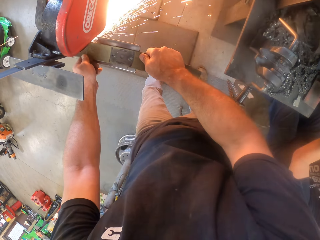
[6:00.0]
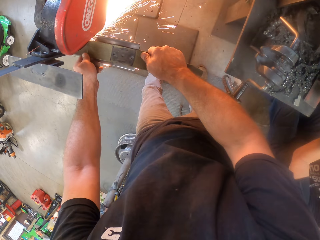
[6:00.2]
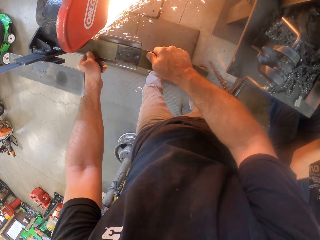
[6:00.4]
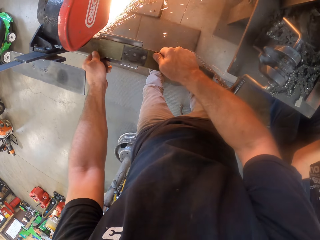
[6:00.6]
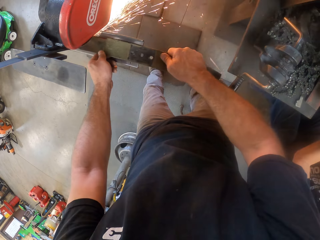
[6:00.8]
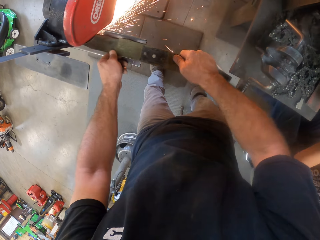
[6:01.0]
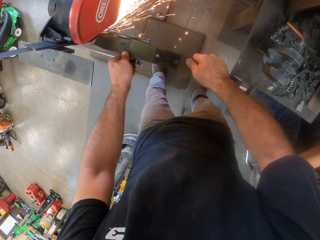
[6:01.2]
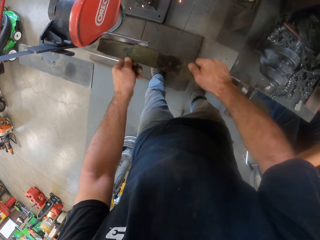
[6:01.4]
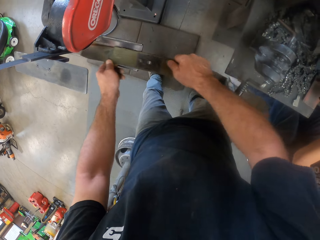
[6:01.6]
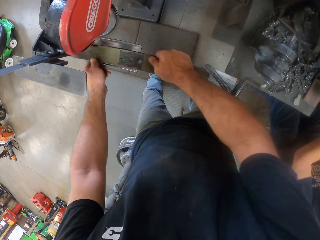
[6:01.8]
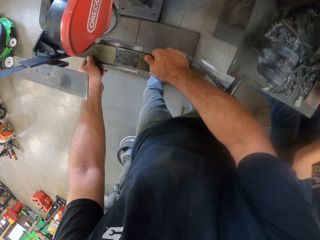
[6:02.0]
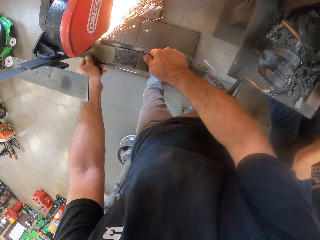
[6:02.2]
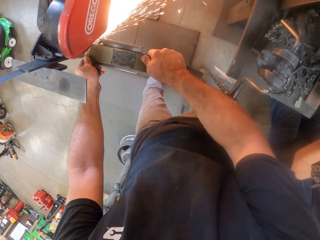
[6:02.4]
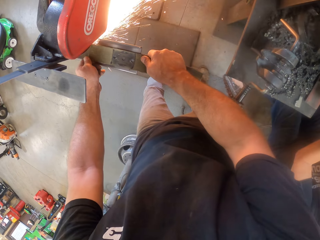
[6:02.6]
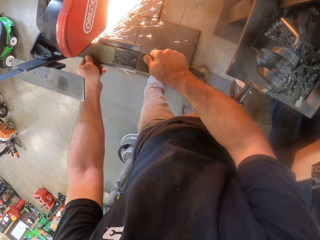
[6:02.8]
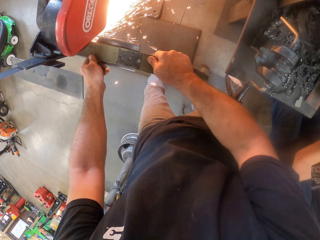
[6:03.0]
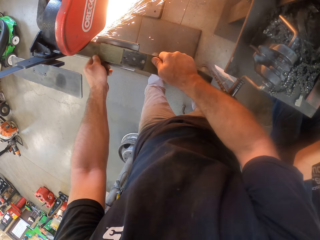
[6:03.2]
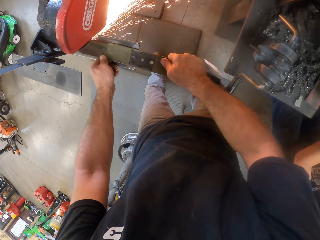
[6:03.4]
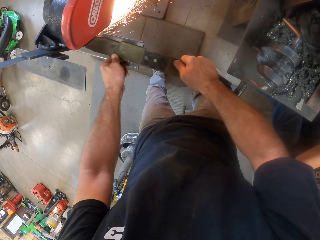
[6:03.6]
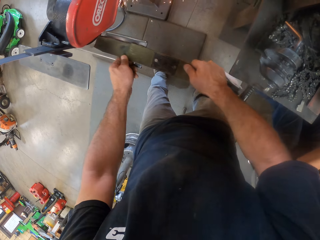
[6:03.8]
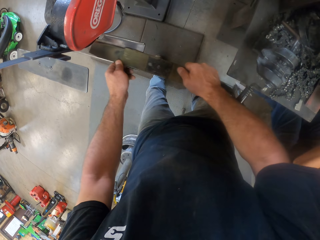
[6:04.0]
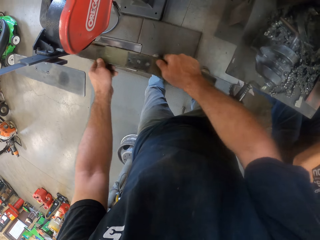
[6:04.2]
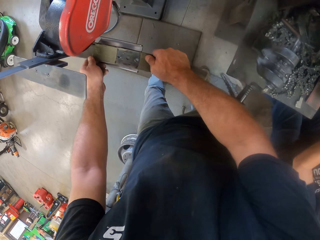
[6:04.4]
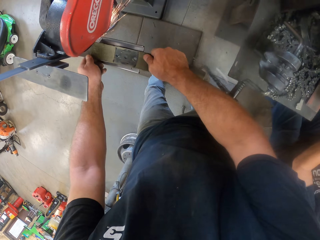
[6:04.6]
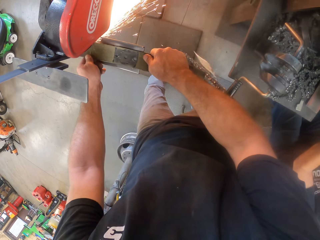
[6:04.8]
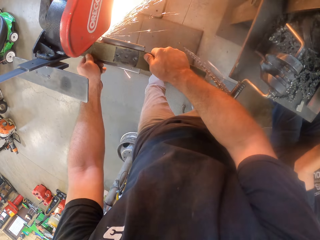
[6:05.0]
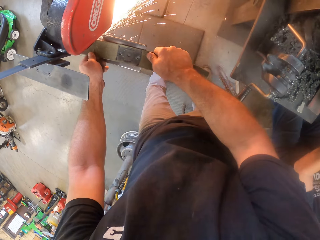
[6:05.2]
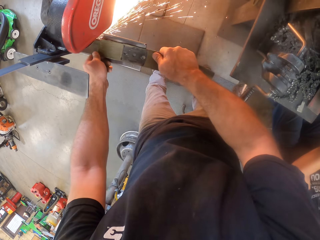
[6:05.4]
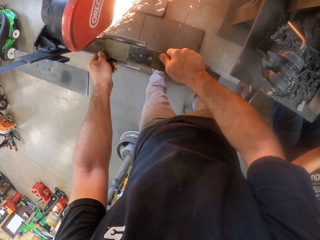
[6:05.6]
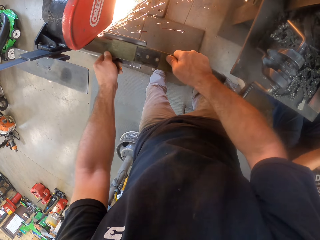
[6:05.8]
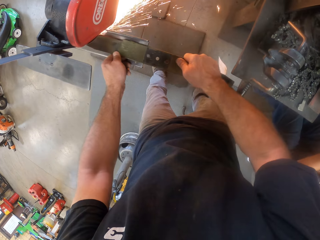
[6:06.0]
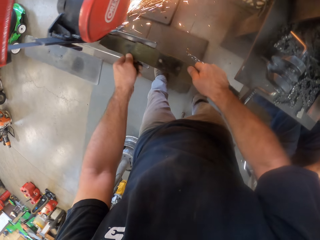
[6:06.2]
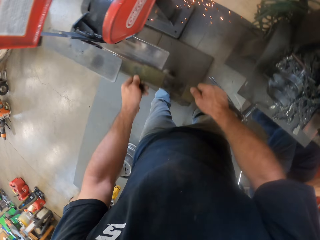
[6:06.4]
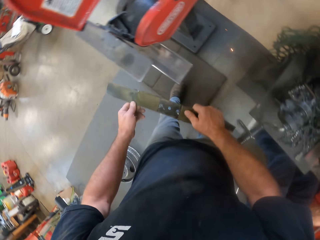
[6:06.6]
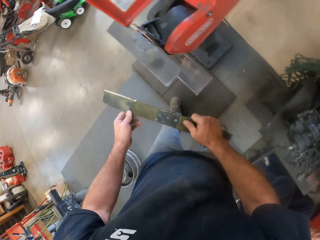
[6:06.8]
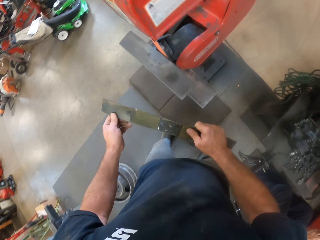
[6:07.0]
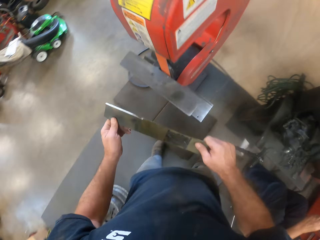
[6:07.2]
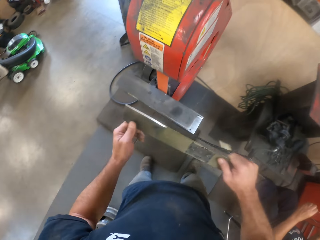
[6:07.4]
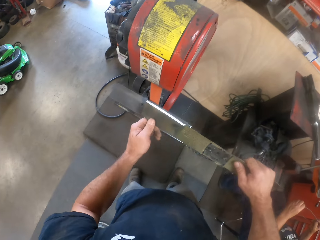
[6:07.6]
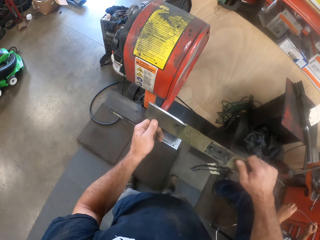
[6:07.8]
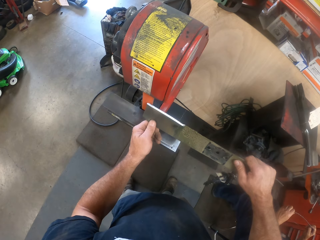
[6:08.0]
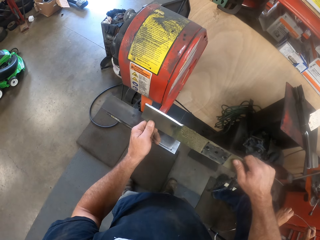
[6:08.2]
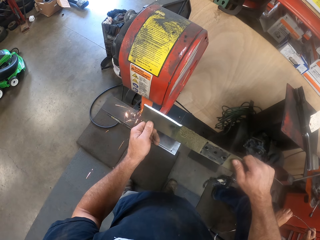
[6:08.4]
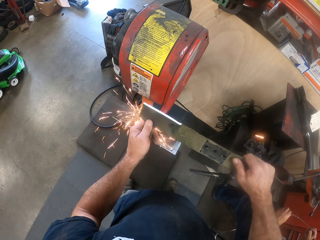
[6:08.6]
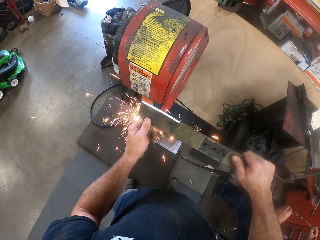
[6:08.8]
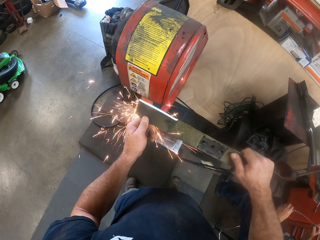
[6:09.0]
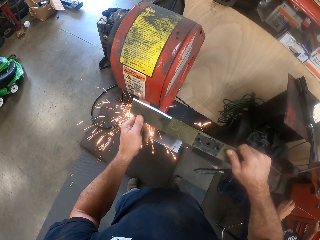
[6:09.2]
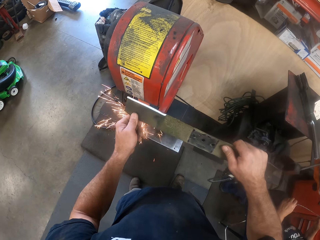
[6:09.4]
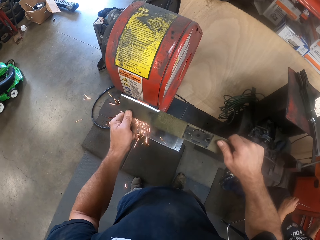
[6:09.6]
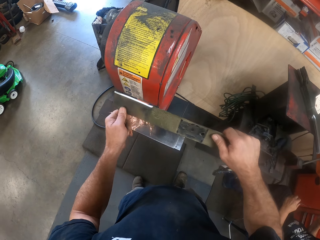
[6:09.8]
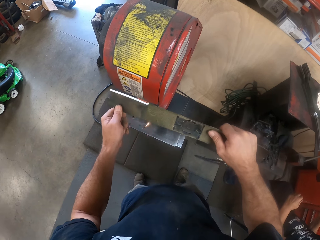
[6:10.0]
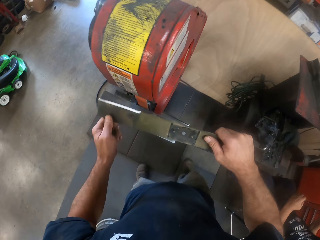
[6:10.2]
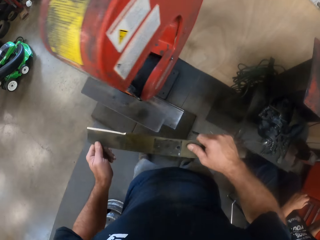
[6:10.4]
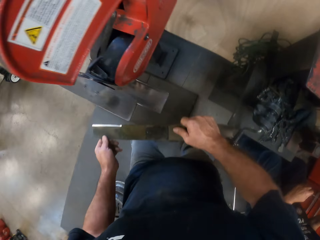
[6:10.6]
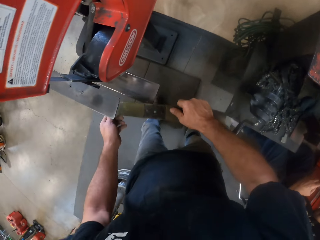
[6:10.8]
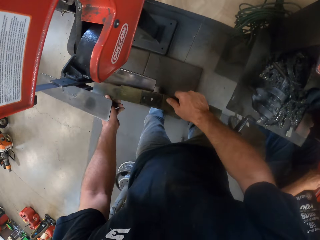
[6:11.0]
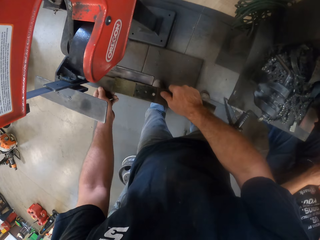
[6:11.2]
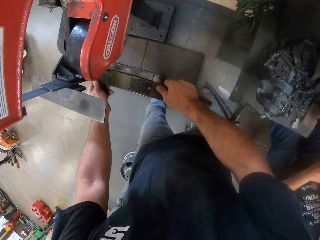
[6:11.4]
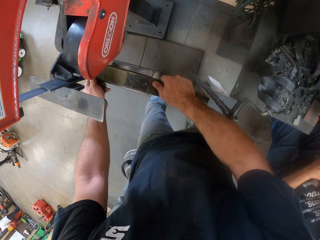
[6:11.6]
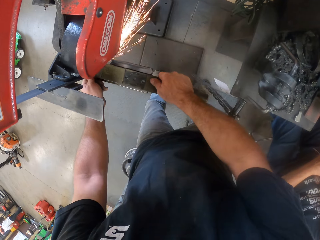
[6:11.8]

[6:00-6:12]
The camera wearer grinds the lawnmower blade with the table grinder. They remove the lawnmower blade from the table grinder. They grind the lawnmower blade with the table grinder. They remove the lawnmower blade from the table grinder. They grind the lawnmower blade with the table grinder. They remove the lawnmower blade from the table grinder. They look at the metal plate on the hand. They grind the lawnmower blade with the table grinder. They remove the lawnmower blade from the table grinder.

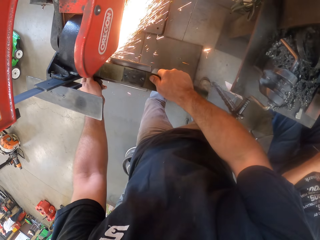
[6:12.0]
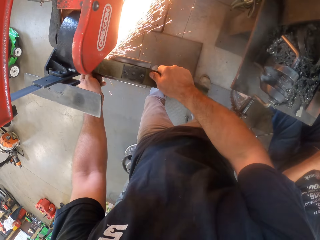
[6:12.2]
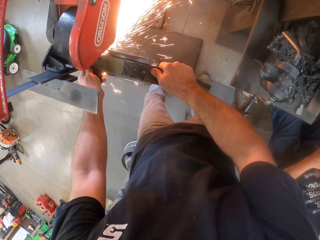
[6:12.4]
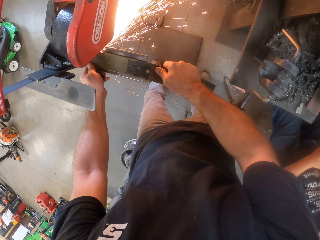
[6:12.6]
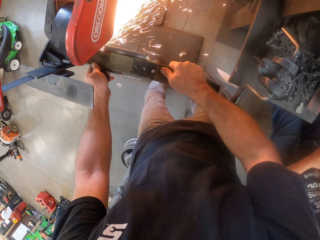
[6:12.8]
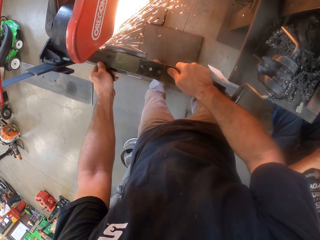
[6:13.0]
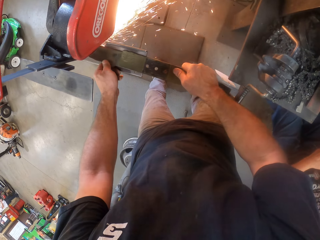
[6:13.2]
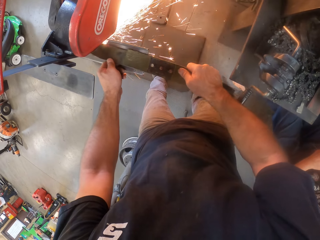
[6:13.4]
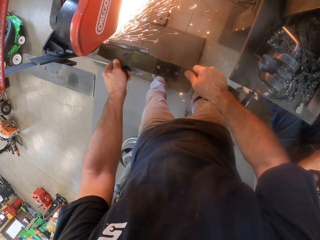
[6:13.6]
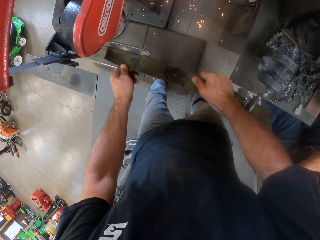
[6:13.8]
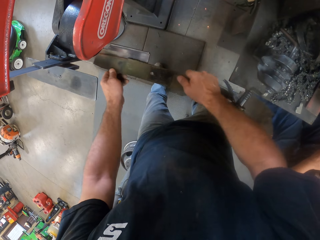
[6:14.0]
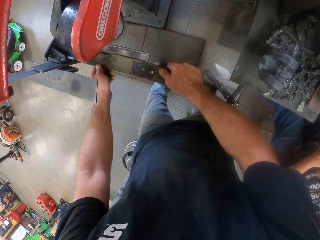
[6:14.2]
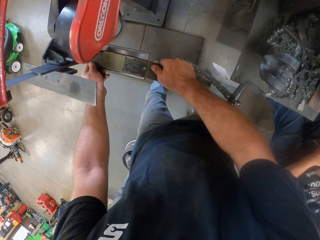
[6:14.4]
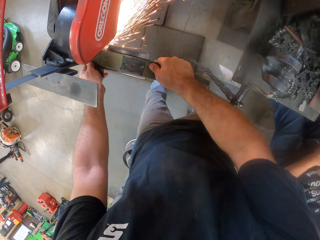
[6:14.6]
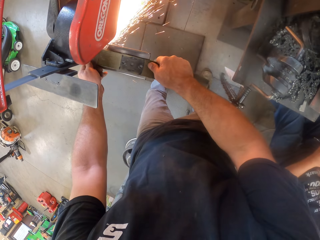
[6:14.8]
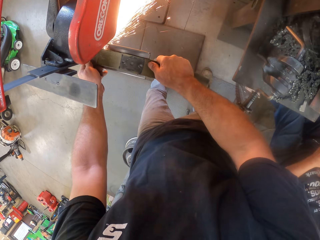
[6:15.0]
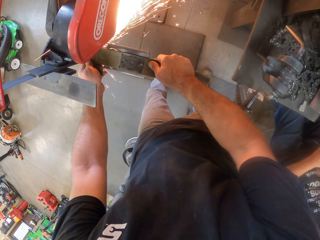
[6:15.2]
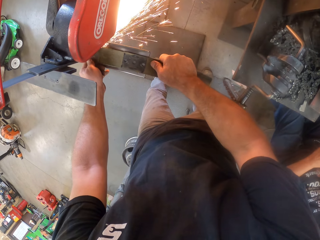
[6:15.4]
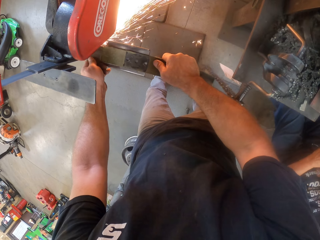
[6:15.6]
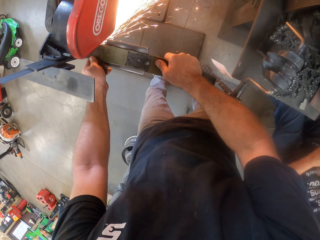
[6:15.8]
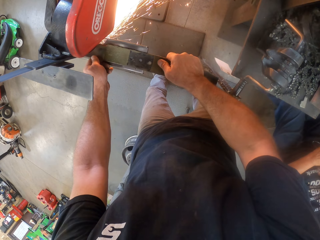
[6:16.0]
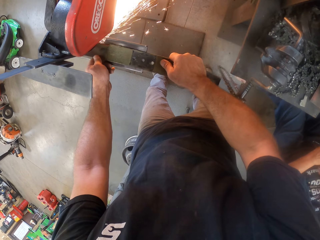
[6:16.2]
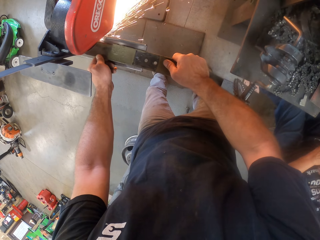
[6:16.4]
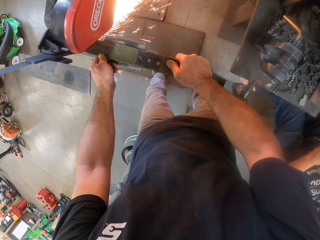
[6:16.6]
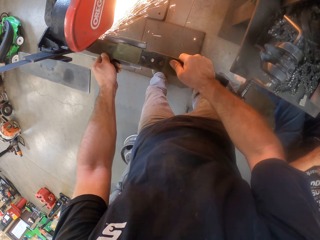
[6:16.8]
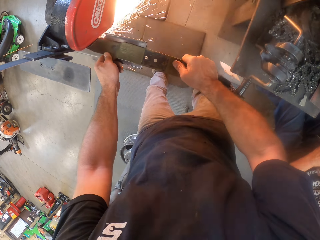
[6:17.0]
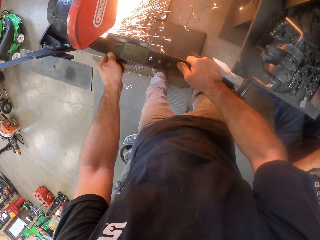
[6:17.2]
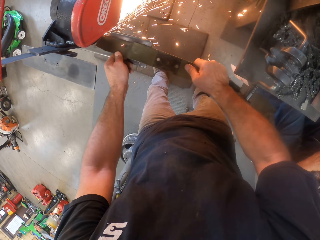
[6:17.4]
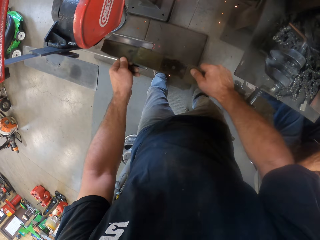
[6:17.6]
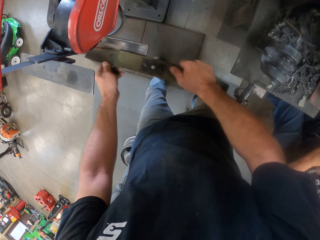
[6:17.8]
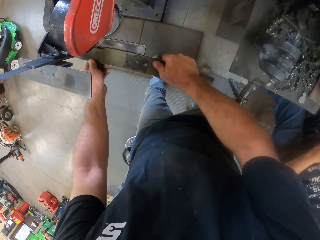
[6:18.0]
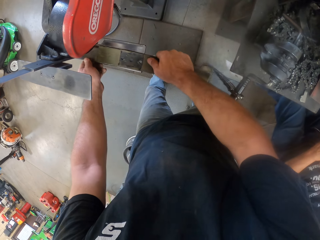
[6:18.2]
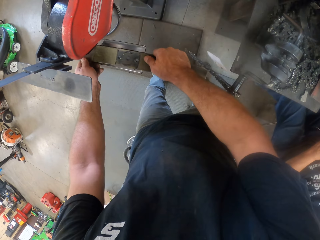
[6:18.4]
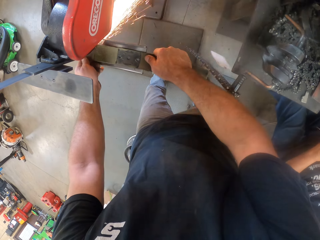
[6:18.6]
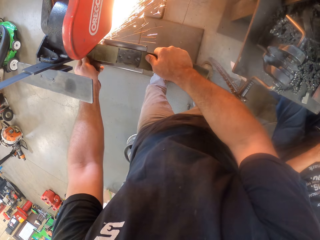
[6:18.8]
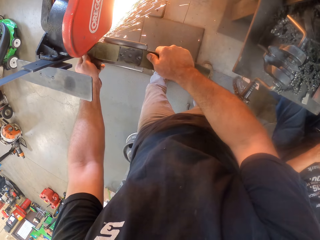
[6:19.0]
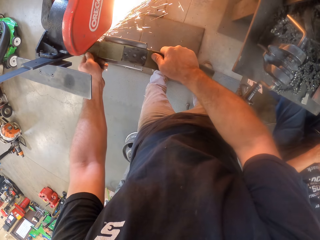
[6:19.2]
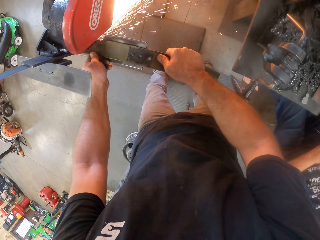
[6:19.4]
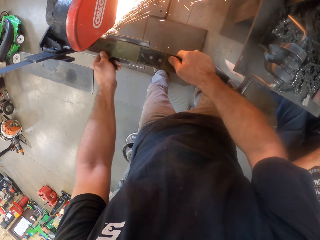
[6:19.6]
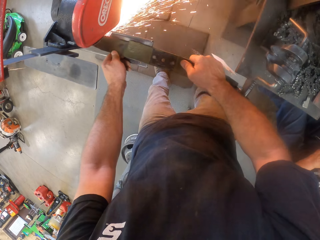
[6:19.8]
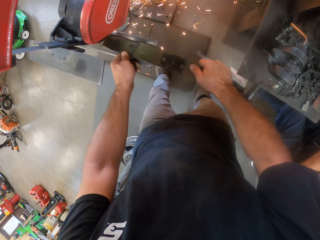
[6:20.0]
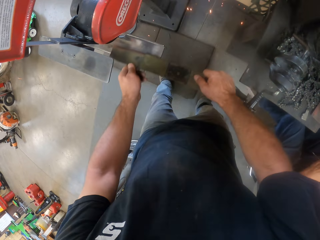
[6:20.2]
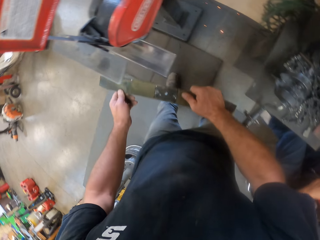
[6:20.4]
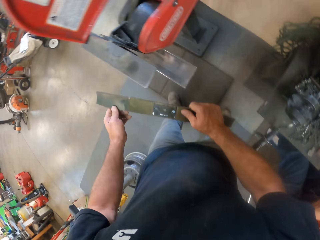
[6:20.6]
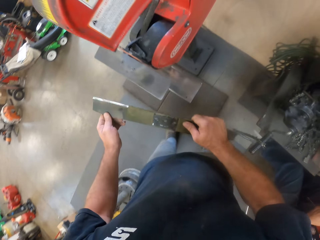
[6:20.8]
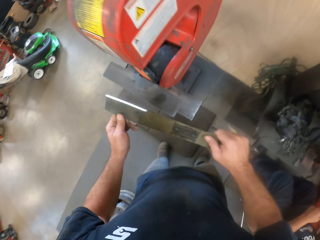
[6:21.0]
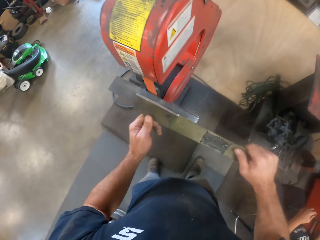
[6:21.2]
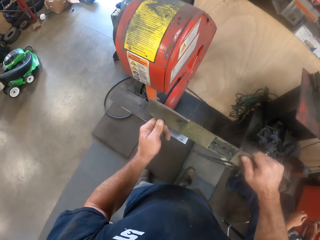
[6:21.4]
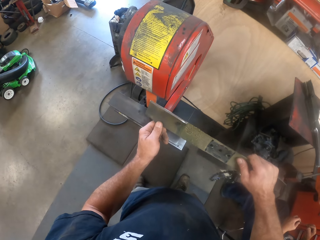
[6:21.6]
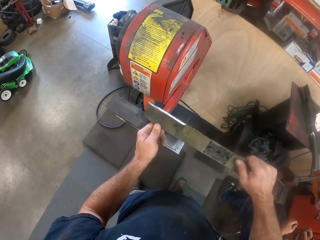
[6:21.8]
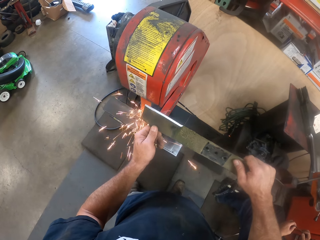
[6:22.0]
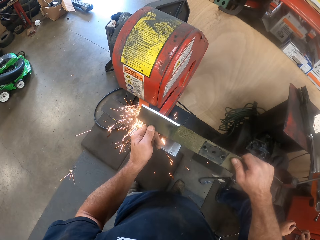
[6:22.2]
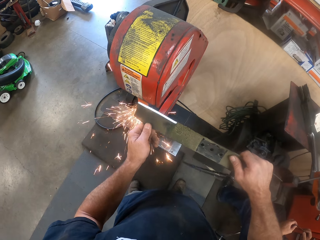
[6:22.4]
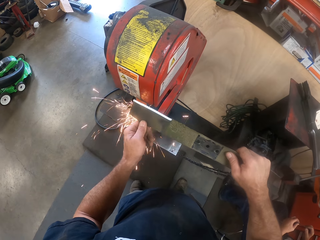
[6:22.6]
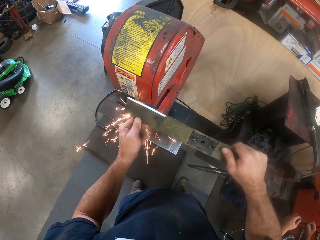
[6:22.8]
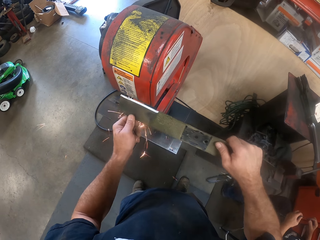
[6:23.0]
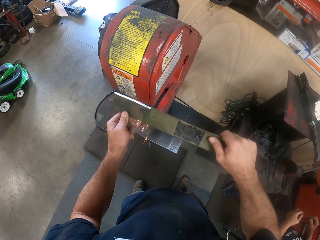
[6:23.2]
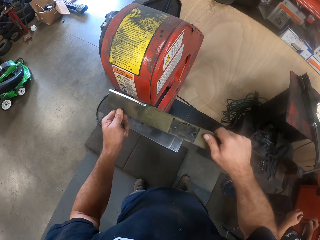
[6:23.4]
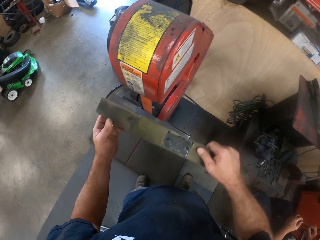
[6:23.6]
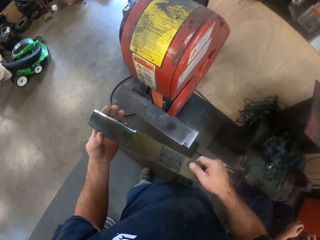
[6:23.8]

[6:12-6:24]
The camera wearer grinds the lawnmower blade with the table grinder. They remove the lawnmower blade from the table grinder. They grind the lawnmower blade with the table grinder. They remove the lawnmower blade from the table grinder. They grind the lawnmower blade with the table grinder. They remove the lawnmower blade from the table grinder. They look at the metal plate on the hand. They grind the lawnmower blade with the table grinder. They feel the metal plate edges with the left hand. They remove the lawnmower blade from the table grinder.
